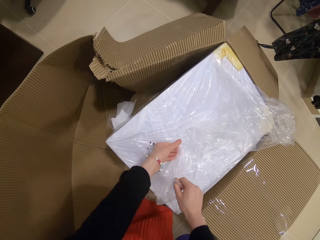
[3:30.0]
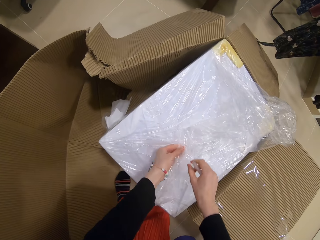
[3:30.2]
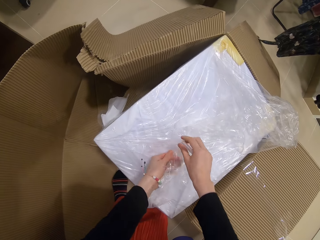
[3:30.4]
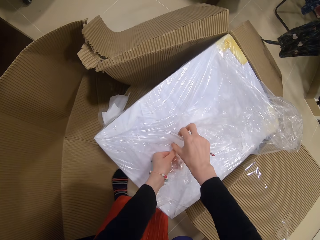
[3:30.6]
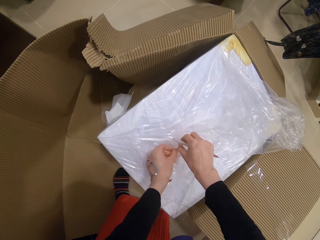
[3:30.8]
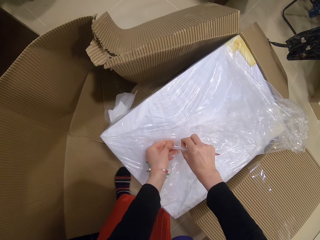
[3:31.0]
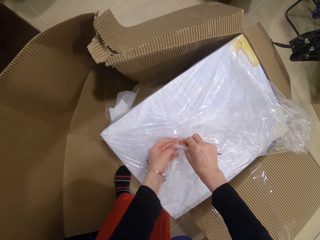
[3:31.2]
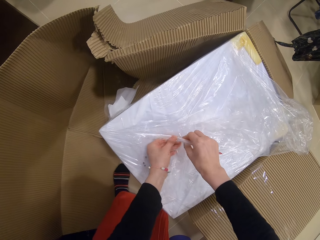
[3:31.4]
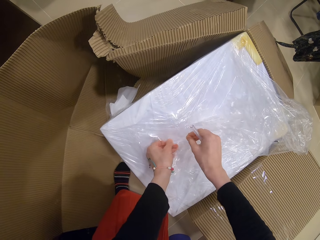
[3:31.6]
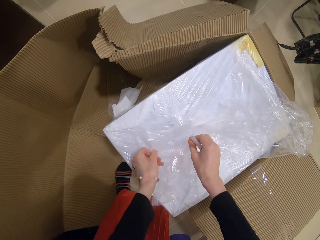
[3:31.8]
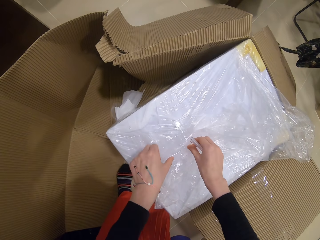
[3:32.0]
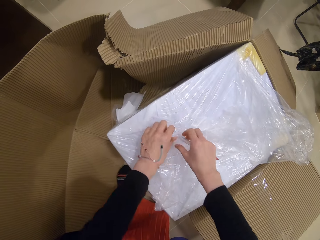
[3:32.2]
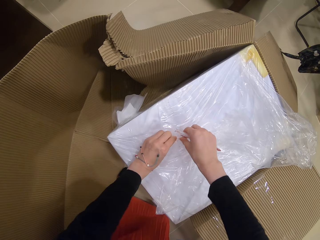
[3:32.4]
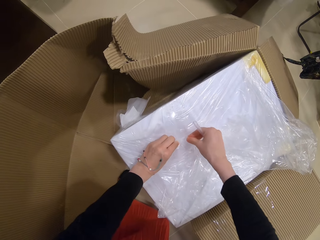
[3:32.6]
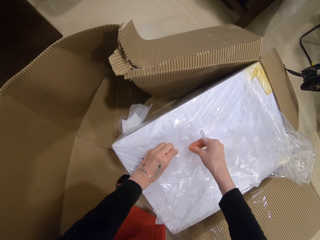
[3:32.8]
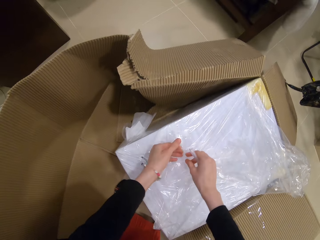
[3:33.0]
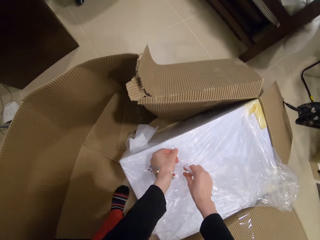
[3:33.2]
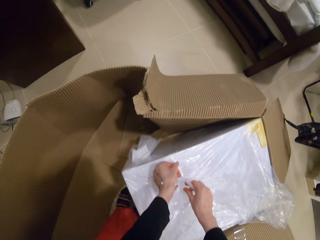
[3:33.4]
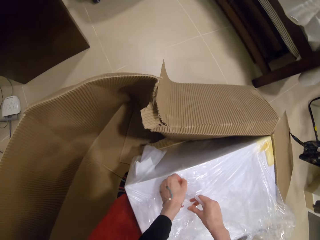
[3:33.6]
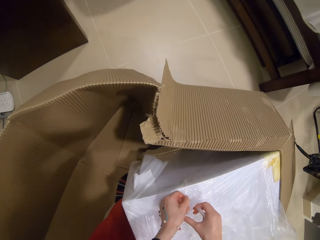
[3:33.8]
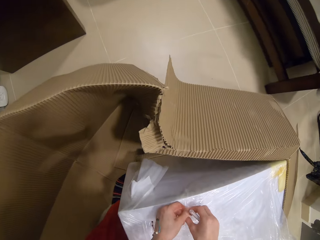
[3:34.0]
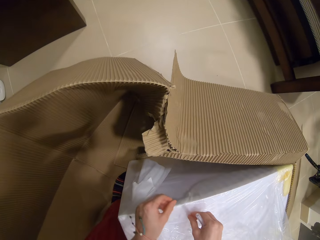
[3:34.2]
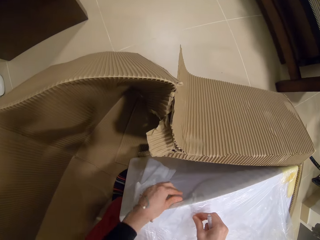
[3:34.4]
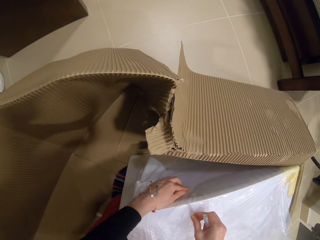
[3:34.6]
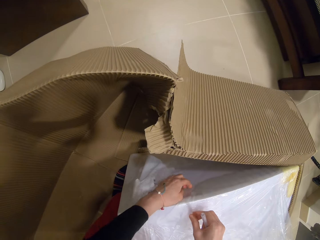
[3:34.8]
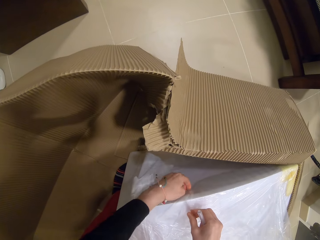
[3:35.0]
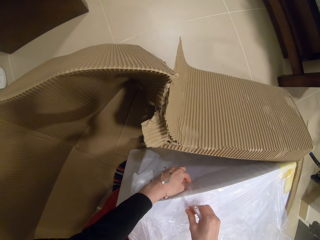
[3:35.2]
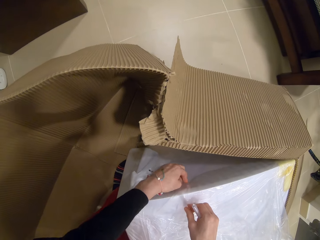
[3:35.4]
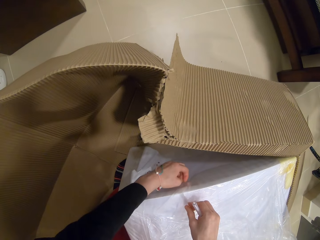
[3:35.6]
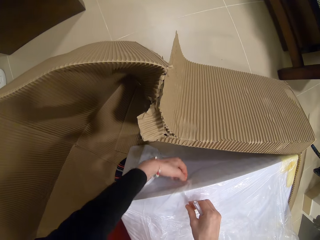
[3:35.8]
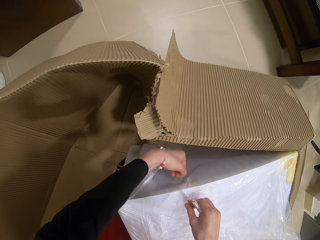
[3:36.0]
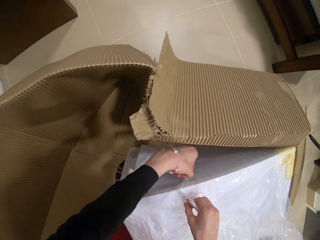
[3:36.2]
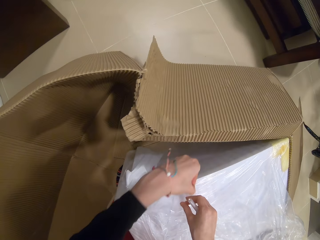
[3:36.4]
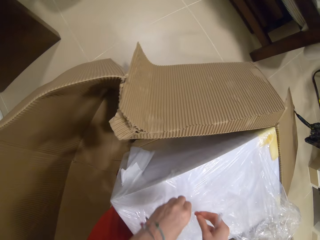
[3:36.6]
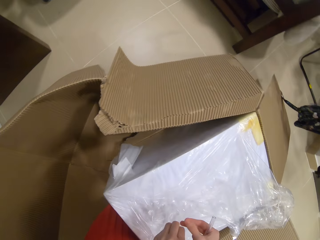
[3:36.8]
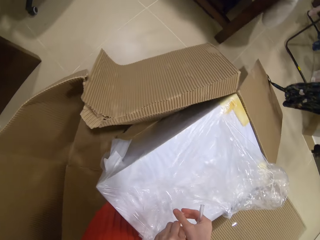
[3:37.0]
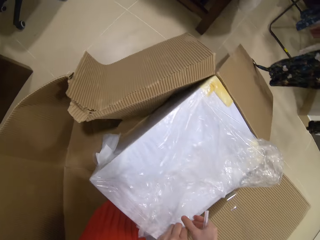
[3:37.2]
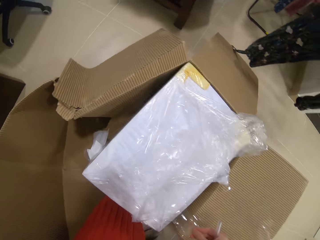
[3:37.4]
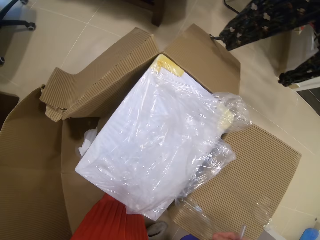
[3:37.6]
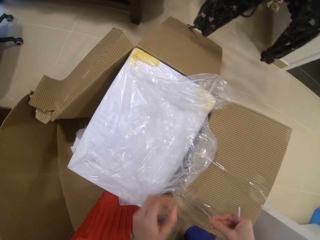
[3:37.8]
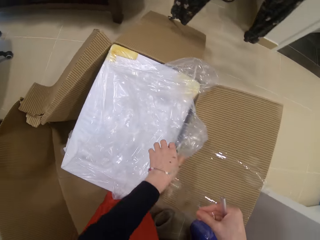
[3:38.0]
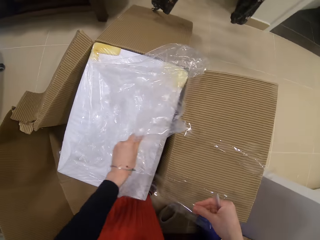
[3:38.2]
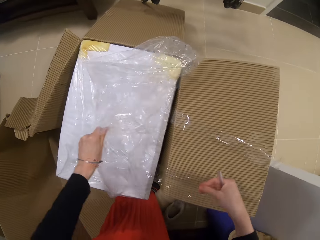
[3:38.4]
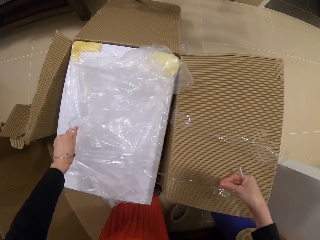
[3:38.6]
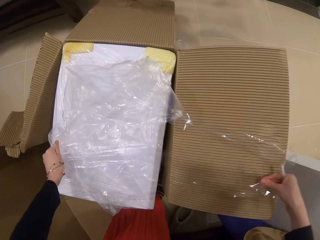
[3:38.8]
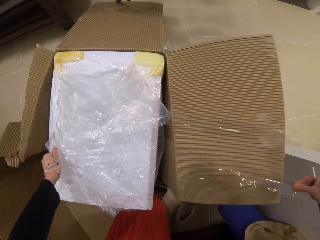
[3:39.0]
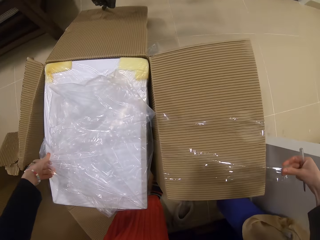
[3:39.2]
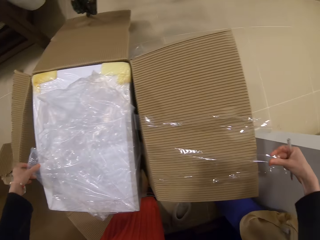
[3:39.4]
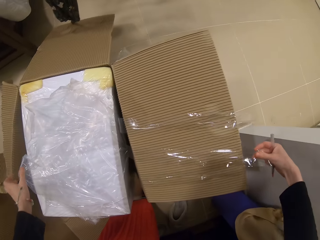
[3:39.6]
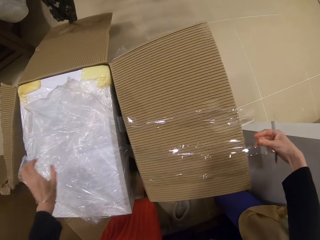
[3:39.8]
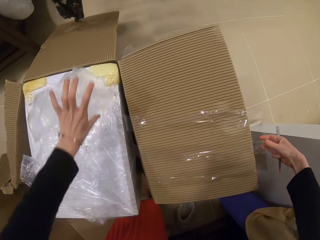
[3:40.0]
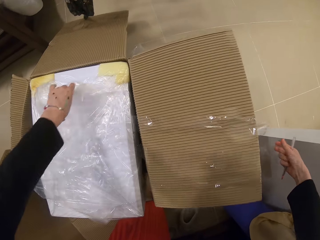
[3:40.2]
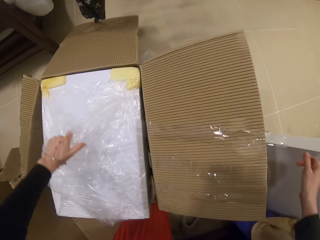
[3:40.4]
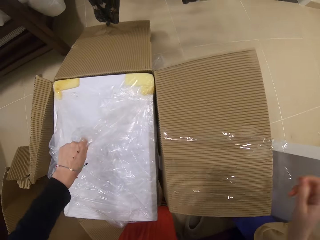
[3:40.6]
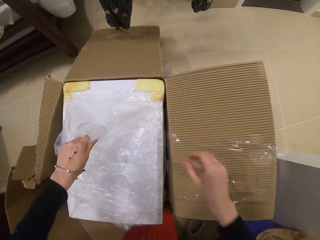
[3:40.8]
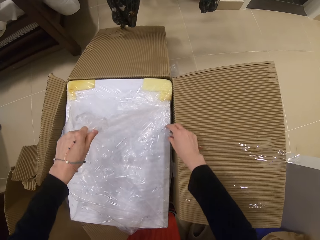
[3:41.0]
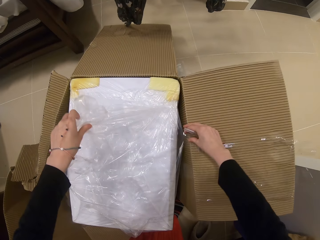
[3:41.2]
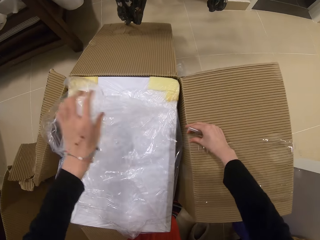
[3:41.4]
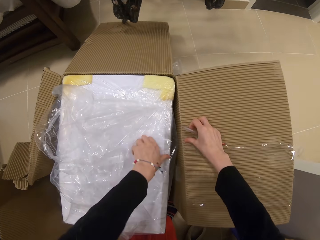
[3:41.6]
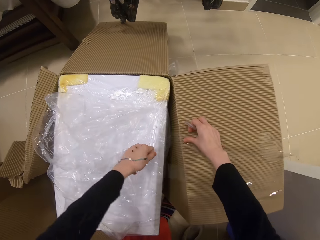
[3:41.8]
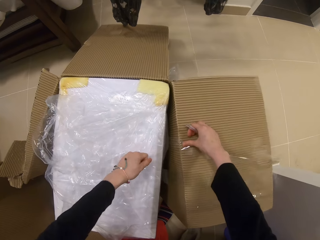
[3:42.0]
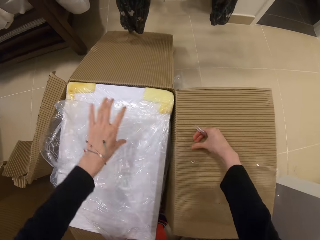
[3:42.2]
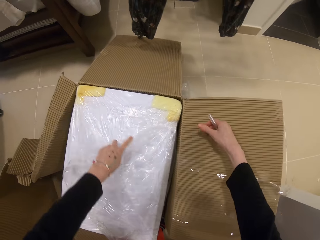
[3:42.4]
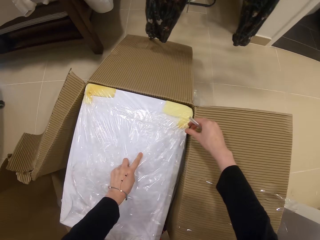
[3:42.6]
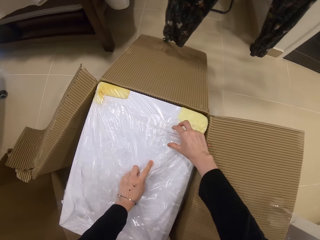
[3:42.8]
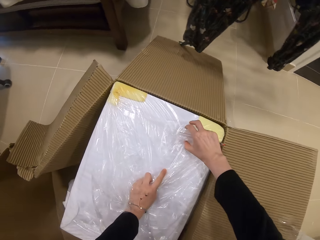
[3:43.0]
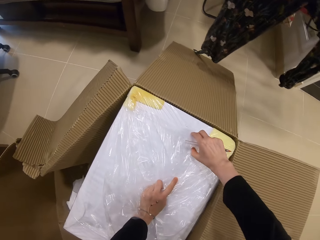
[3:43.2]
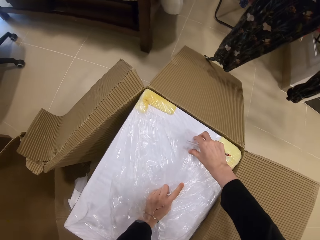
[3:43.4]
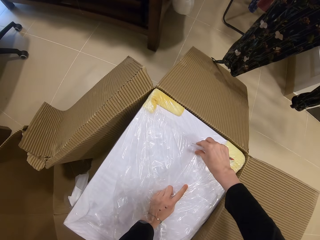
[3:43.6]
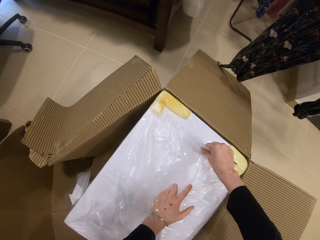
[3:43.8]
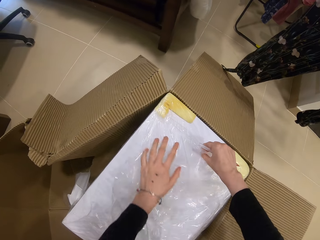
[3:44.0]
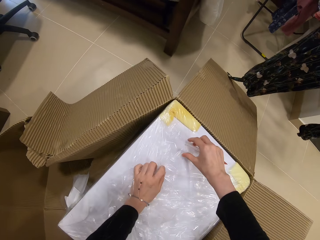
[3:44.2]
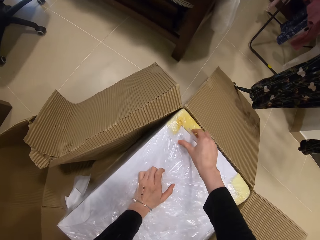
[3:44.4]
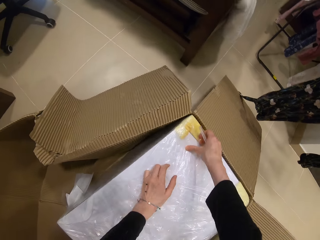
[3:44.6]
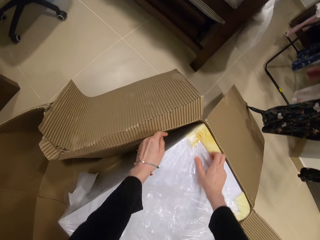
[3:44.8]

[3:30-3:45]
The camera wearer tears cello tape from the polythene. They tear the cello tape from the polythene again.

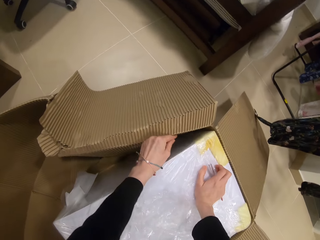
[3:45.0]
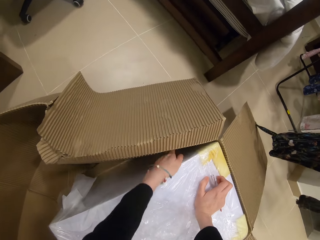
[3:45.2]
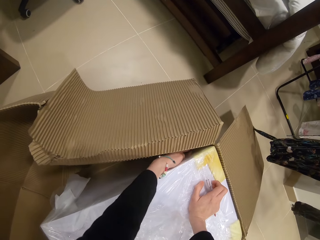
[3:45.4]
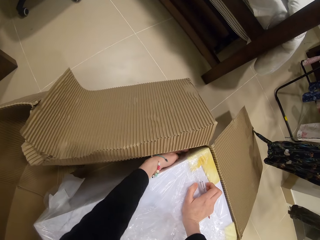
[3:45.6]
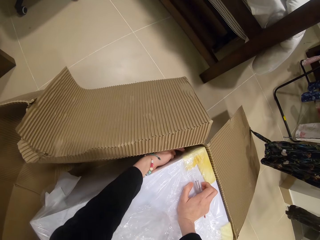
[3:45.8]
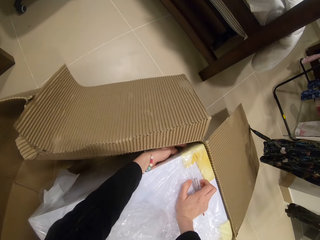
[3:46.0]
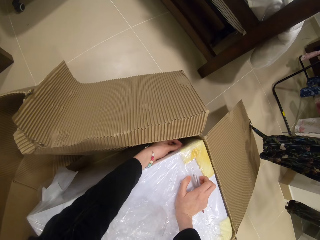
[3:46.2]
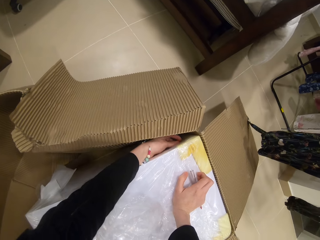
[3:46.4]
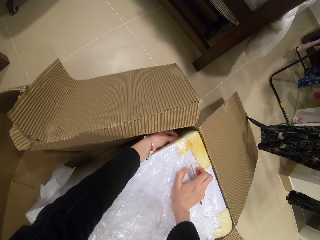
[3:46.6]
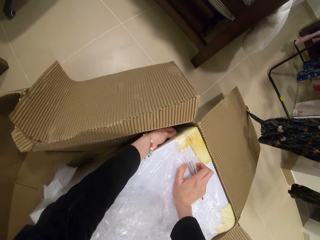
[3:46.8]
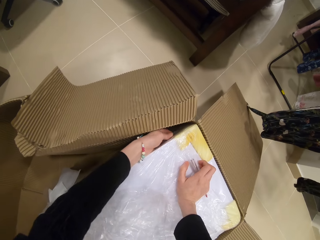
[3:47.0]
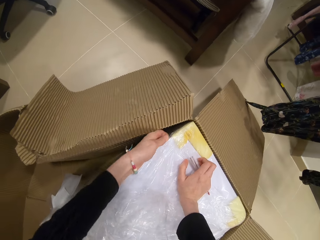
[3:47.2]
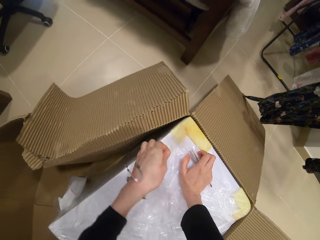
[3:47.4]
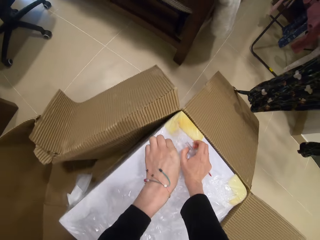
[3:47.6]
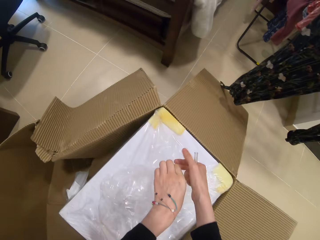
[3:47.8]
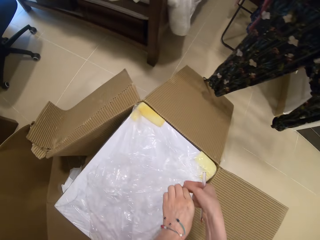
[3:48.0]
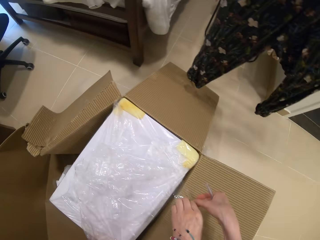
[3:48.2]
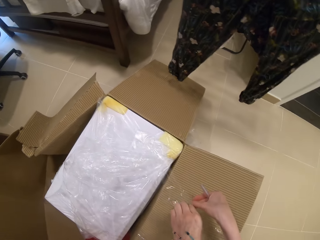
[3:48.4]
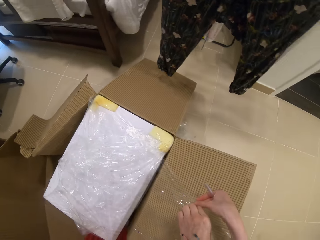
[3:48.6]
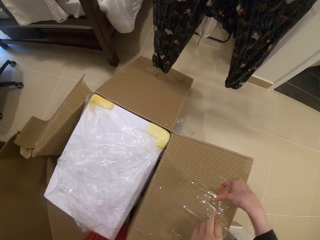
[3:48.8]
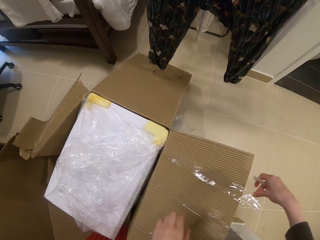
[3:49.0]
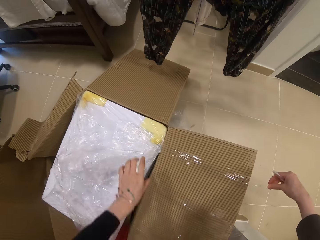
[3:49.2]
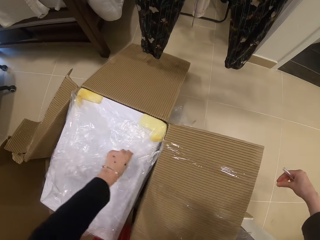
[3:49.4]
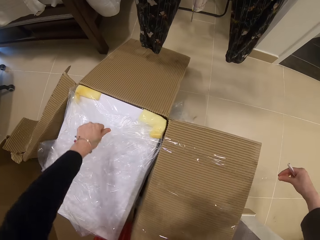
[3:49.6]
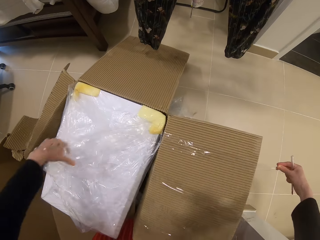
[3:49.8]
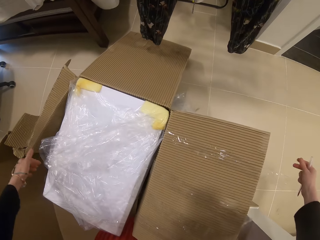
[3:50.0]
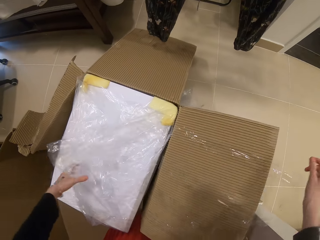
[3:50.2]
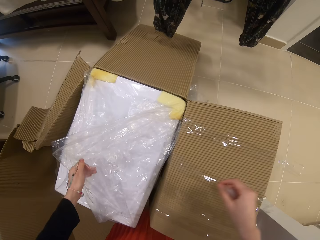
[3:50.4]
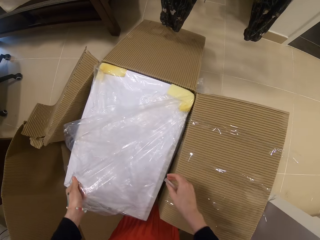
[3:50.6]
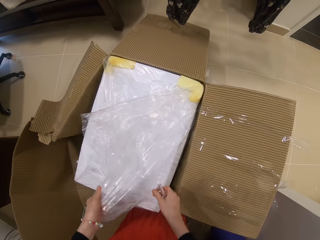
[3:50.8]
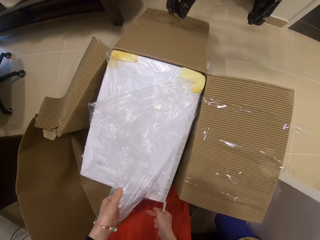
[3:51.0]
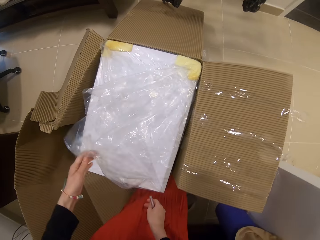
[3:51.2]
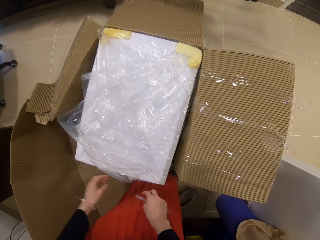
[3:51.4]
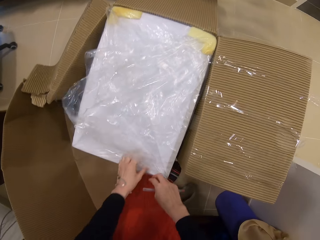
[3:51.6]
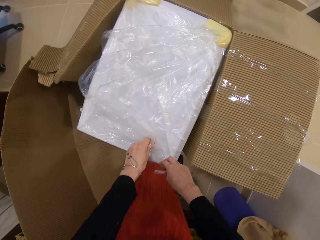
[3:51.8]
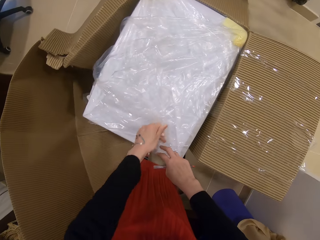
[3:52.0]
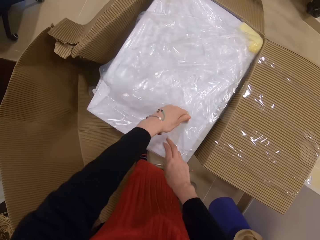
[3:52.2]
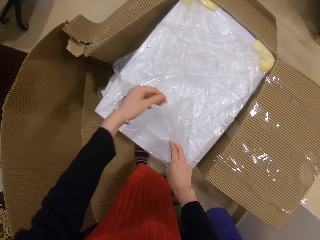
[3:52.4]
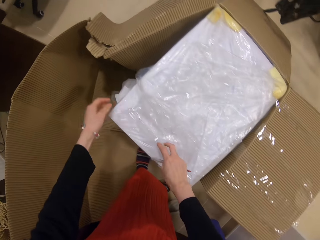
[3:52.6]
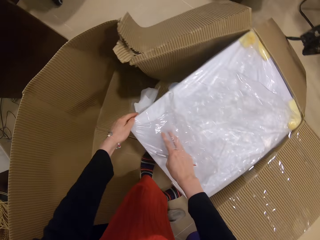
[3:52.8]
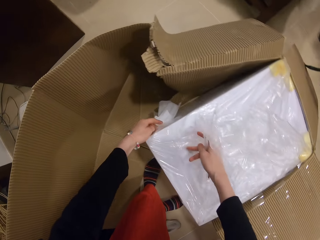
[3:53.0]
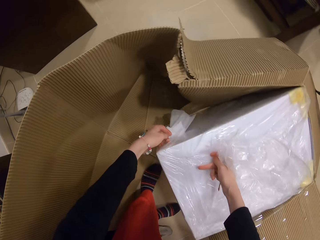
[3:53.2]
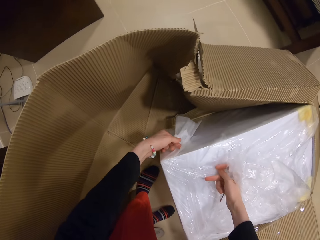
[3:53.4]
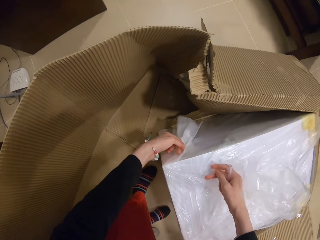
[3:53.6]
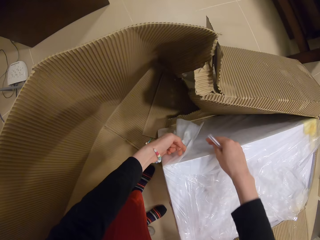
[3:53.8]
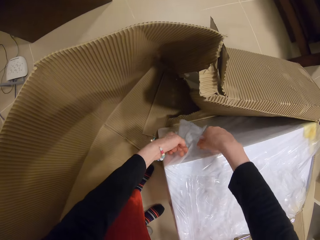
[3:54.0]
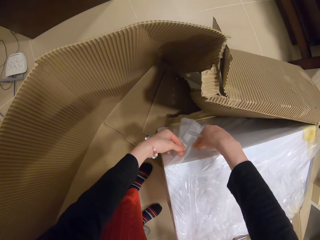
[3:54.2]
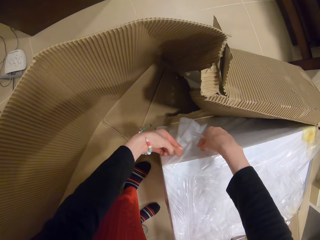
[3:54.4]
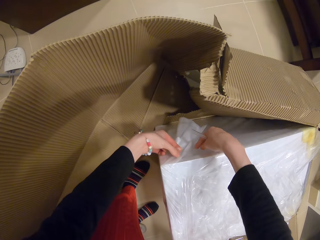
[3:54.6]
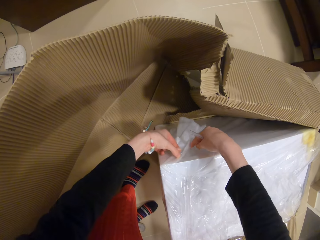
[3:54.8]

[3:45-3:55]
The camera wearer tears cello tape from the polythene.
